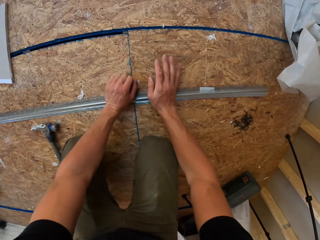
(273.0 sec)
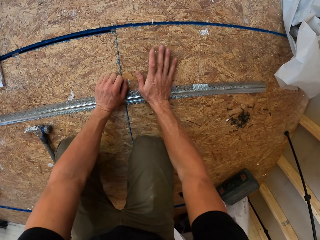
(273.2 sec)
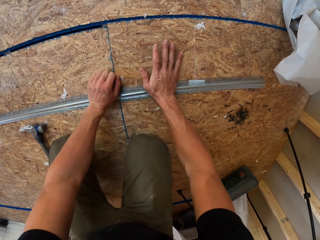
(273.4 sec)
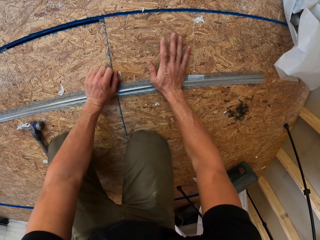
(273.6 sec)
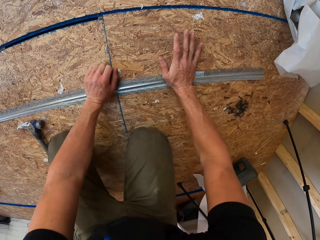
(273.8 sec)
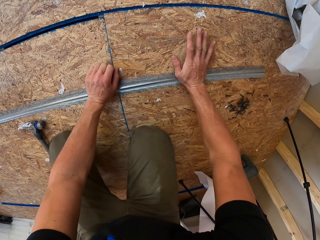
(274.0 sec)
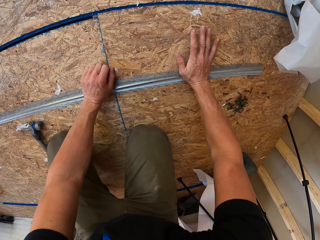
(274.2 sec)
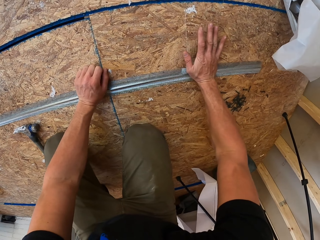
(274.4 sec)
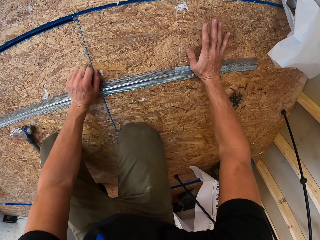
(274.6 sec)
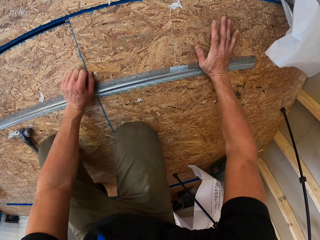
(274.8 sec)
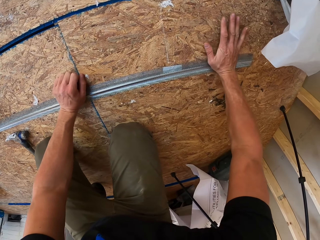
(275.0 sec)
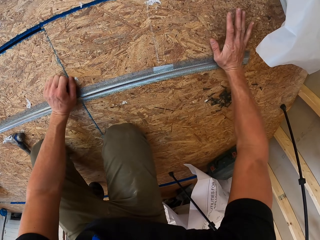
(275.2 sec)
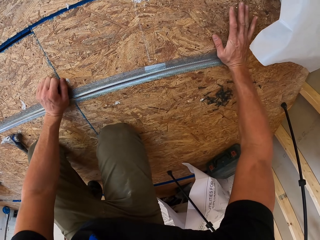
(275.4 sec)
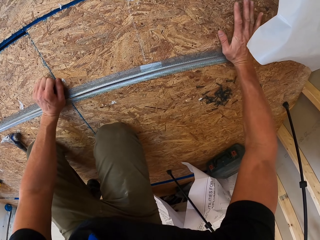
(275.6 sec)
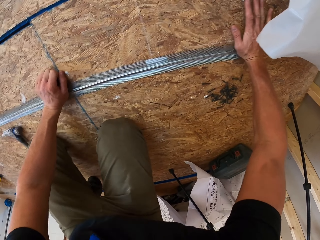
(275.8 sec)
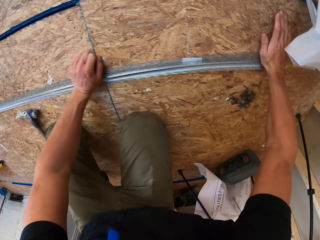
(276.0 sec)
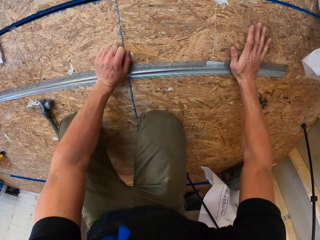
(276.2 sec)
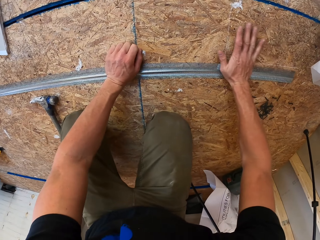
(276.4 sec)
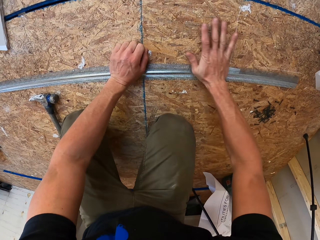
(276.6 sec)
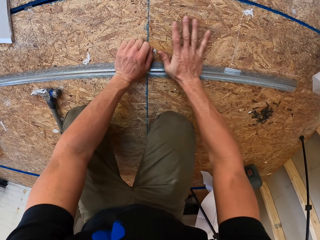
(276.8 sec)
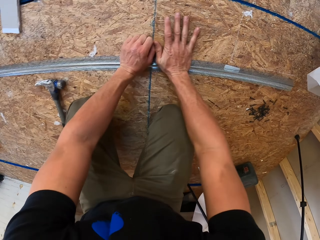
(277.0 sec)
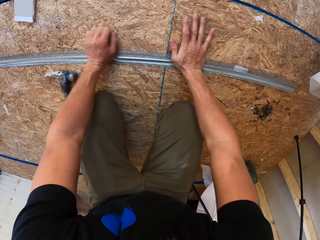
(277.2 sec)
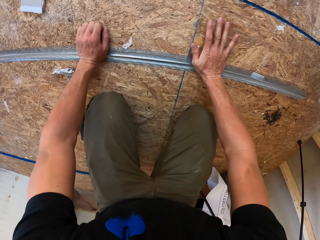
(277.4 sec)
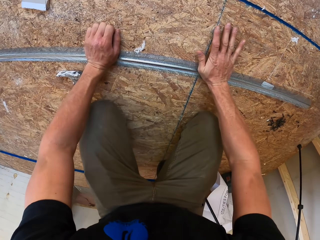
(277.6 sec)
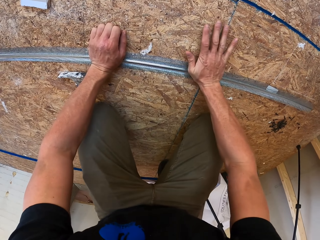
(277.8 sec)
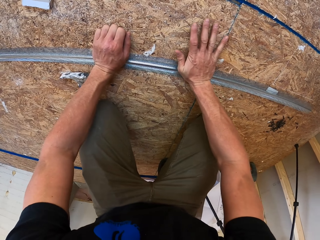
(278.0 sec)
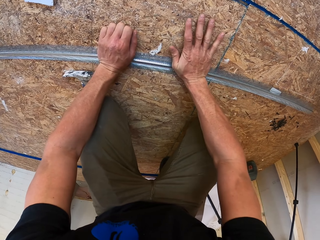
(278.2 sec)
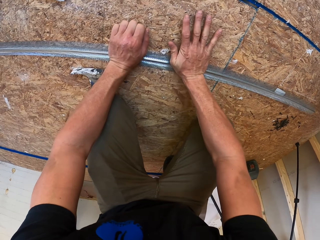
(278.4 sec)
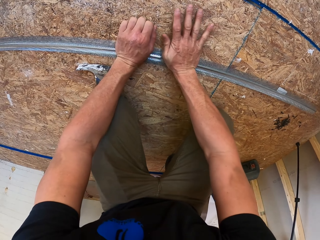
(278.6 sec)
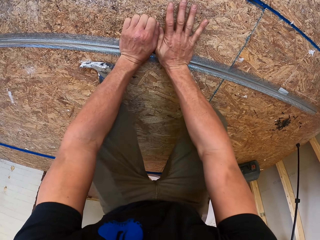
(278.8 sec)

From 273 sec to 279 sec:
The camera wearer stretches the pipe with hands.

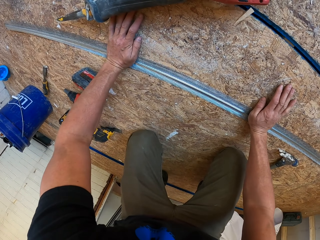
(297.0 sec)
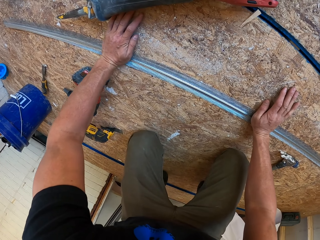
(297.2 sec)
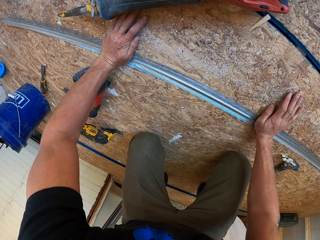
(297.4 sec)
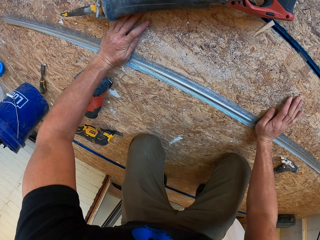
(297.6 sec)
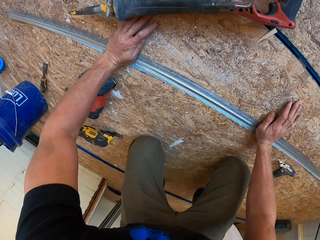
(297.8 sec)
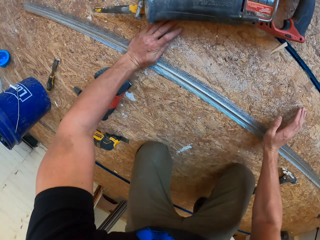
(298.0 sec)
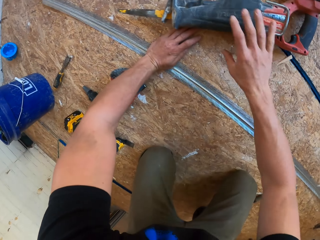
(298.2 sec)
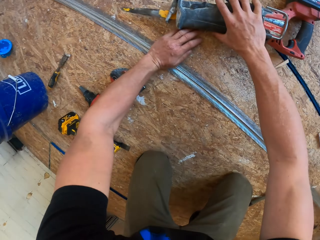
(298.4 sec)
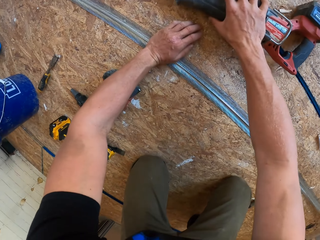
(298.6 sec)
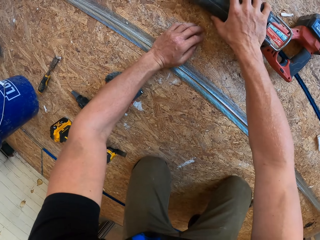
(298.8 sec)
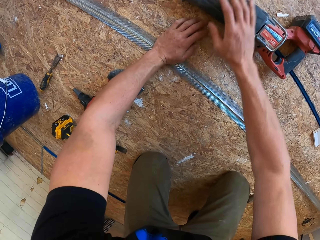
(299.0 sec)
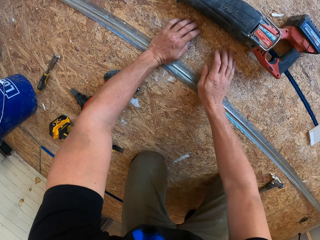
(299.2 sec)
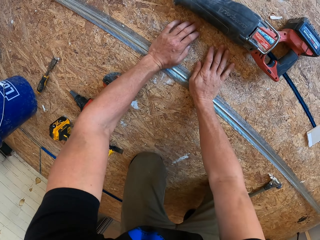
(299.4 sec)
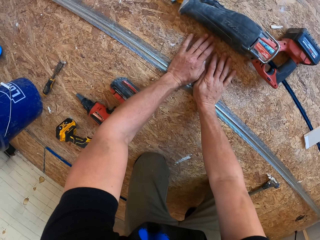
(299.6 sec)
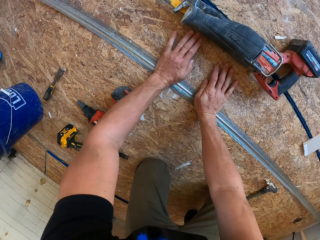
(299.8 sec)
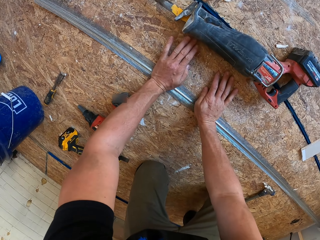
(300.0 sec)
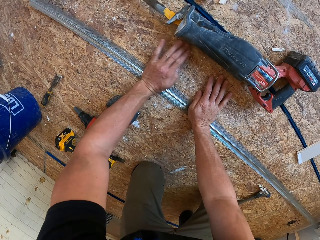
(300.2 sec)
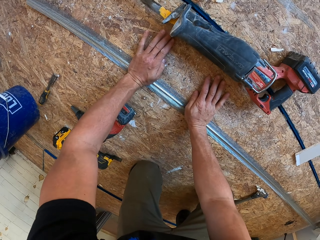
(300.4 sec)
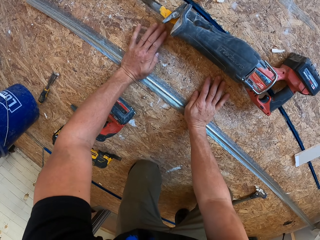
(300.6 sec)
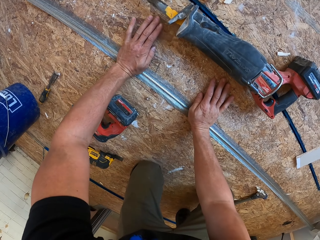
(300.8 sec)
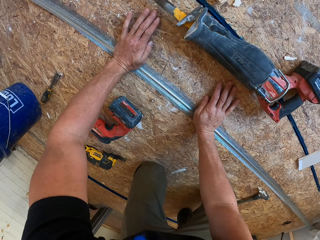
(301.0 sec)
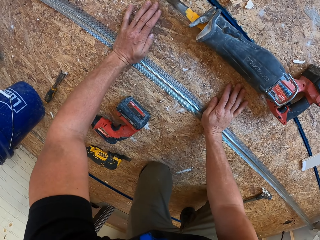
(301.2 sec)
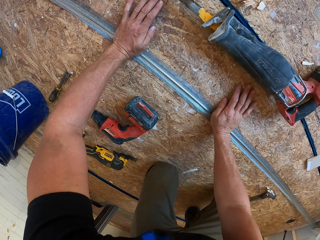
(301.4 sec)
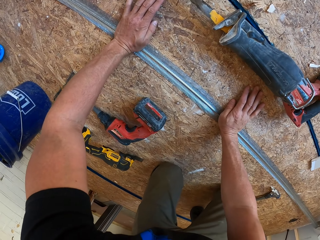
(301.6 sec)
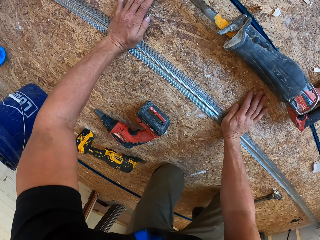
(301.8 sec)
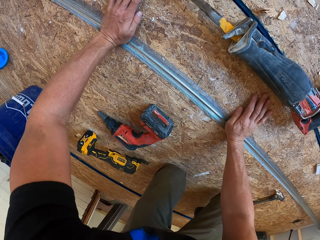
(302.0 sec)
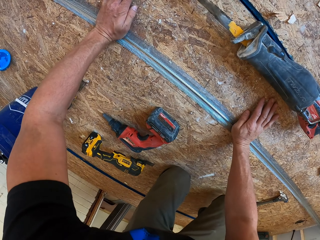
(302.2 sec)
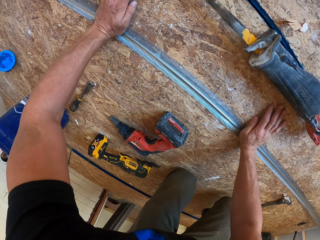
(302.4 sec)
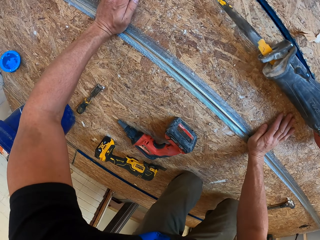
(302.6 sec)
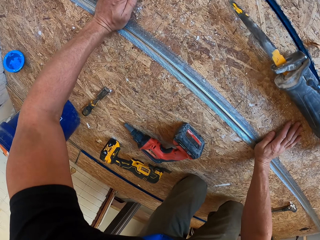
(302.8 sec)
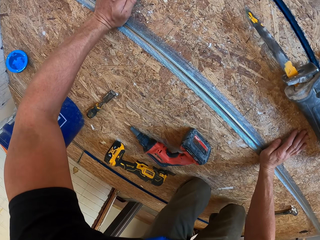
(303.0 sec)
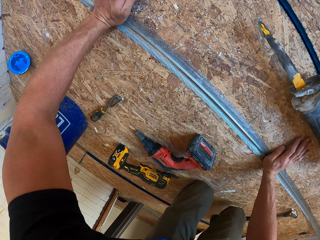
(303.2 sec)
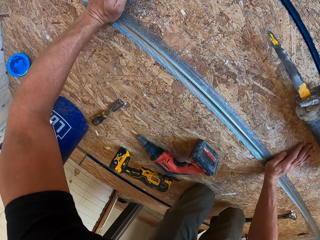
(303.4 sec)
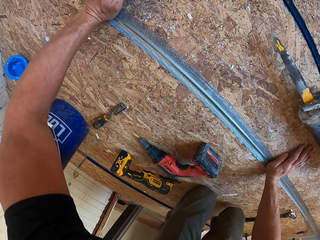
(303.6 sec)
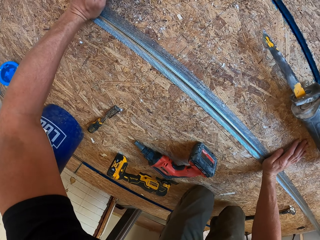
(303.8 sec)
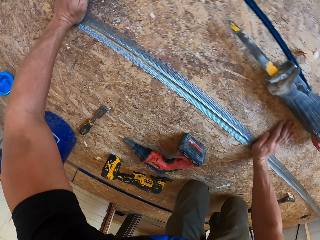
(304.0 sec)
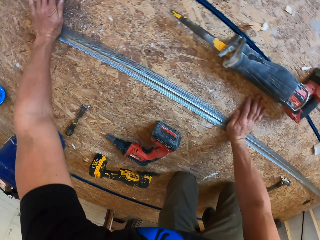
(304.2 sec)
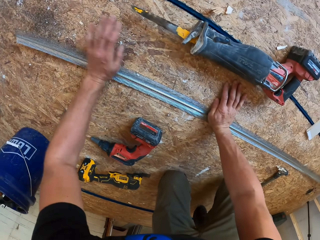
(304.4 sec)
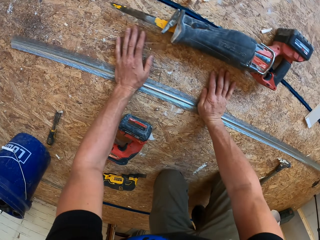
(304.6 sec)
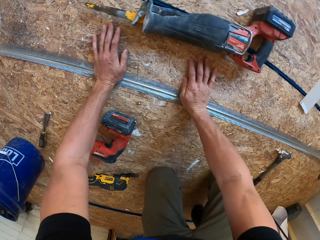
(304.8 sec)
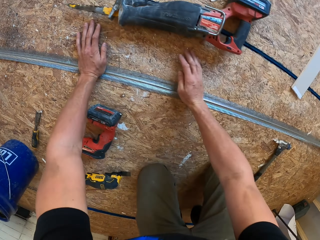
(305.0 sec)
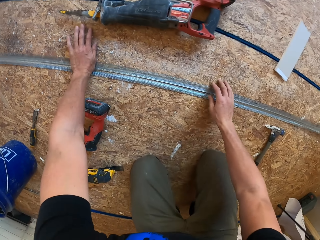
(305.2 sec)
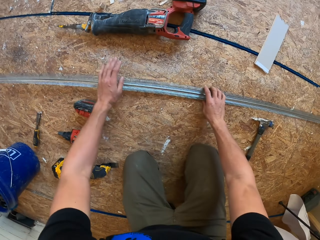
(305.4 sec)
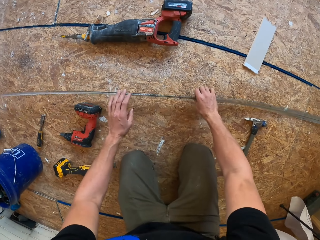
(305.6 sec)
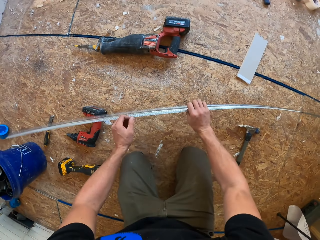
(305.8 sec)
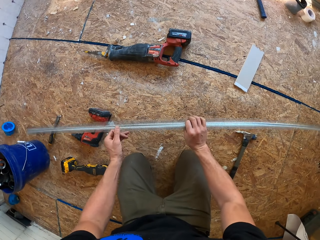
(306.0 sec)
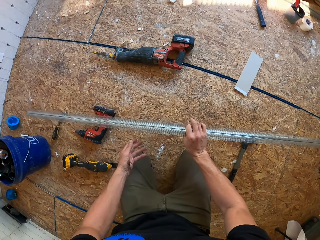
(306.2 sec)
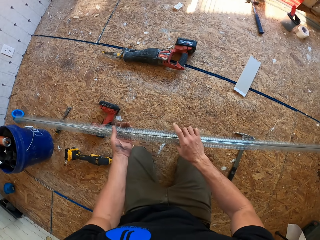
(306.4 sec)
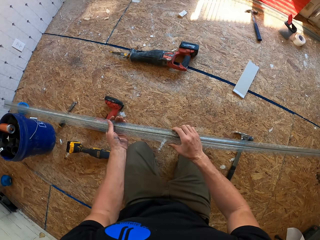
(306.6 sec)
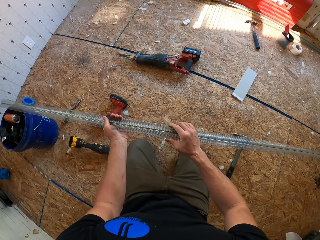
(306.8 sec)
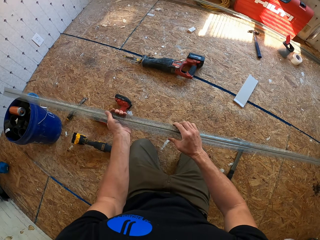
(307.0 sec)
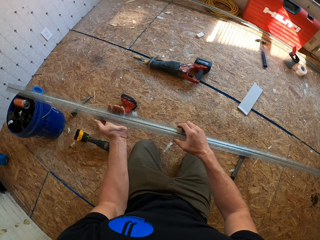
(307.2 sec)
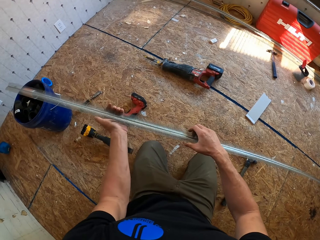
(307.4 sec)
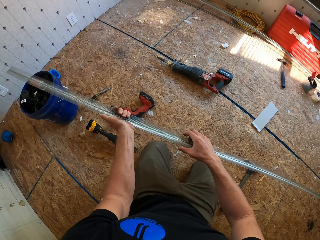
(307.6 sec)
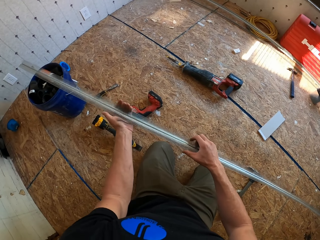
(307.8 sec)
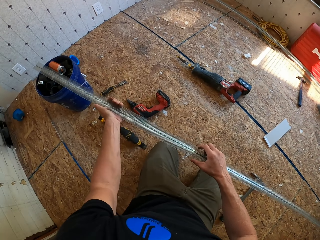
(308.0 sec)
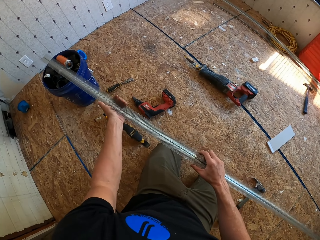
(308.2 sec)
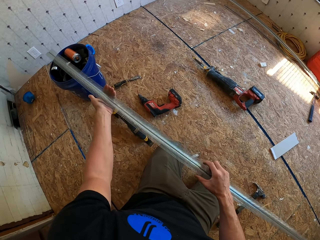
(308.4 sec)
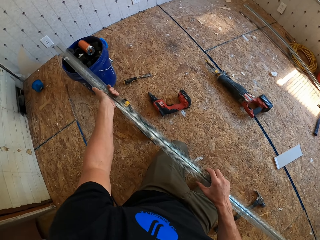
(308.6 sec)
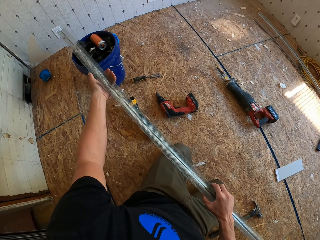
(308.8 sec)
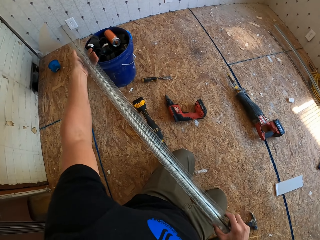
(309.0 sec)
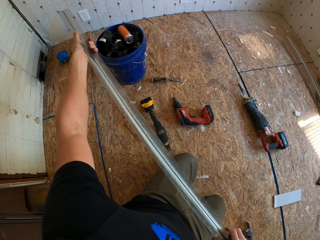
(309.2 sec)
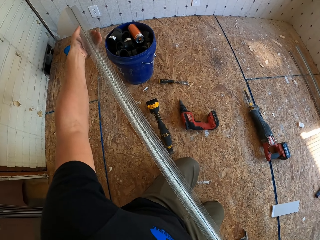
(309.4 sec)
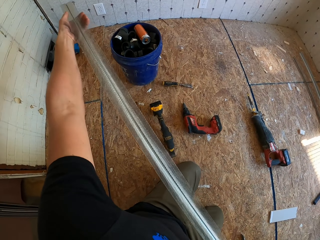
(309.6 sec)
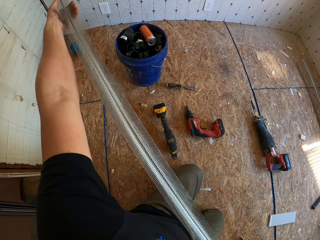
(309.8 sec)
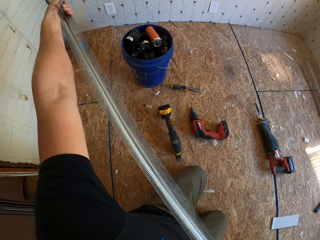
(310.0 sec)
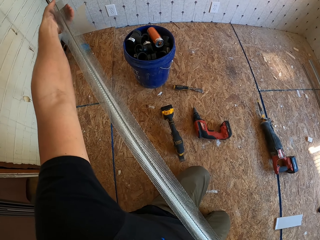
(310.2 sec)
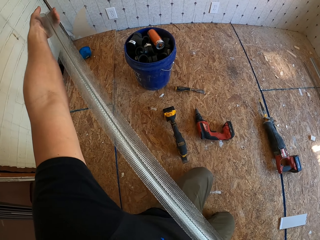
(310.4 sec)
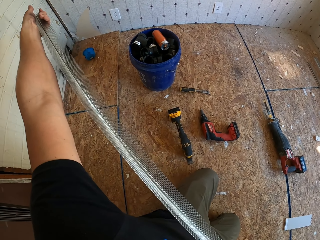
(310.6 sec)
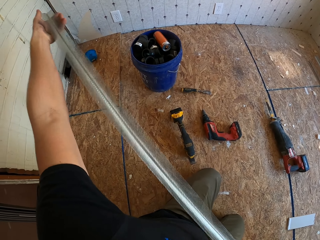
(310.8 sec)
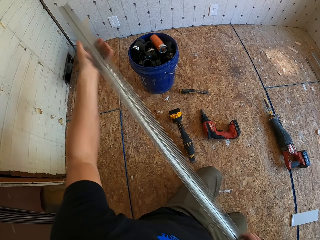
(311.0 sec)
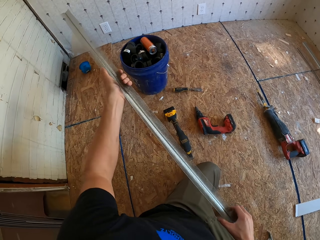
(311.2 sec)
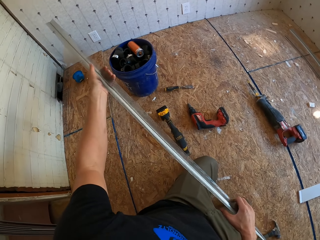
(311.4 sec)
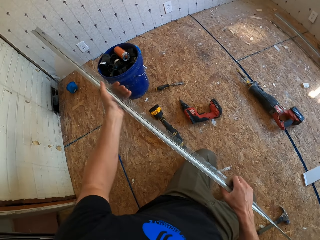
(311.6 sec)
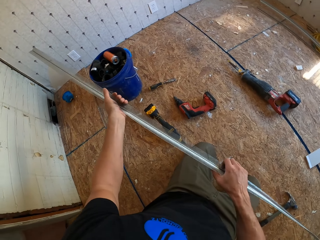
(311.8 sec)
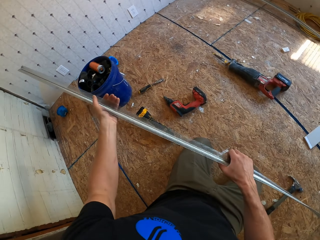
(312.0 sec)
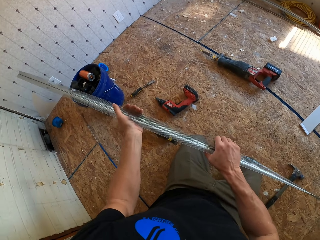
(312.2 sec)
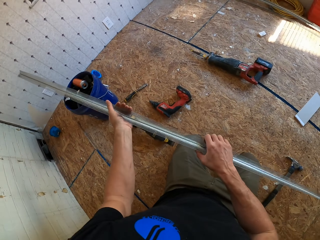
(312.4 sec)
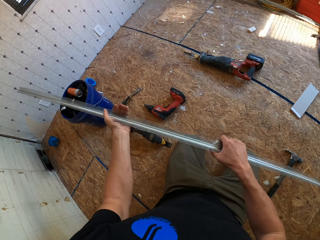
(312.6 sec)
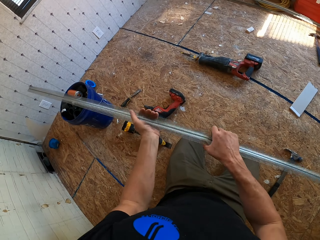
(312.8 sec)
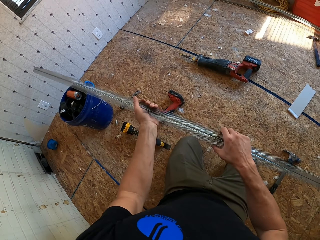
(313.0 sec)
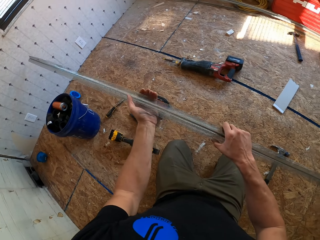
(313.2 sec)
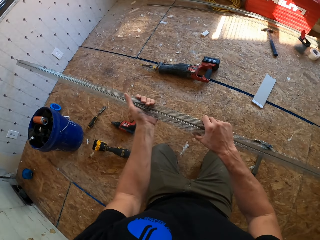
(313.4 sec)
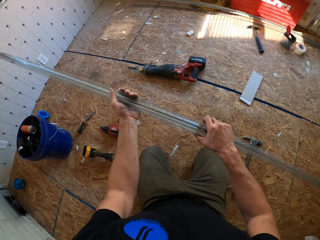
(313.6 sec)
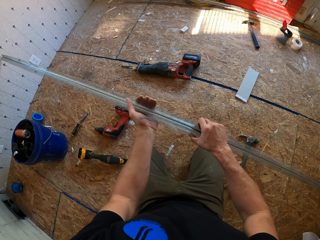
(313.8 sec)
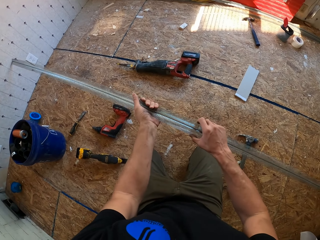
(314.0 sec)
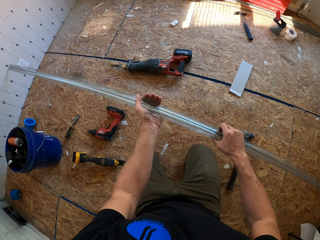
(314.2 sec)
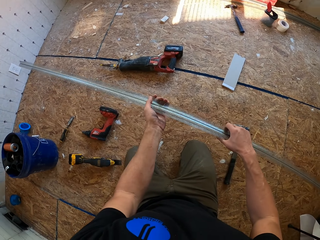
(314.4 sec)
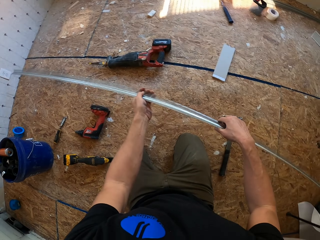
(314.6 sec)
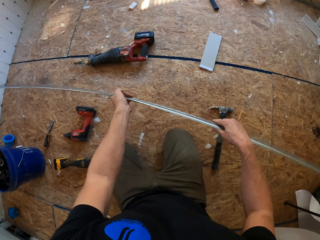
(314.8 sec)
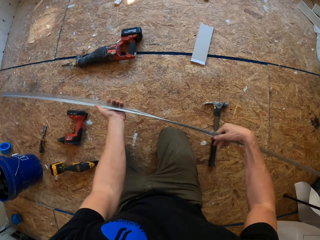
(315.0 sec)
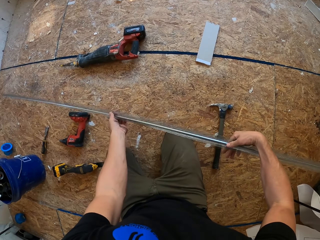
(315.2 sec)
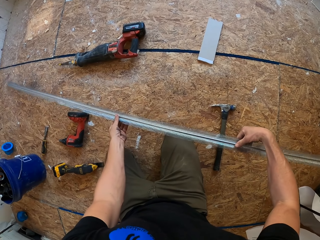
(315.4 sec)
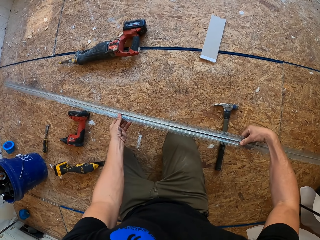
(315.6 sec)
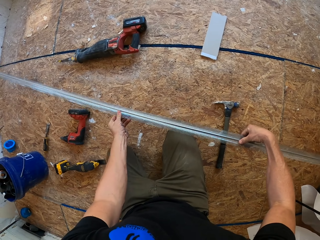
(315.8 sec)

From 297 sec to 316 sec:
The camera wearer adjusts a sabre saw on the floor. They pick up the mesh. They adjust the mesh. They press something with the hand.
